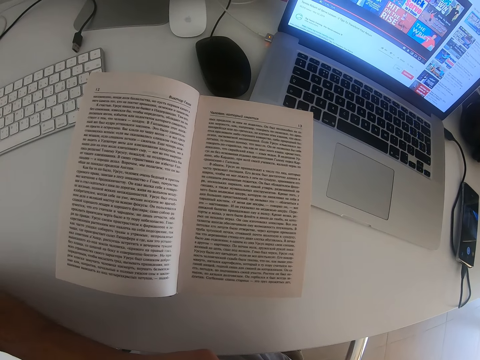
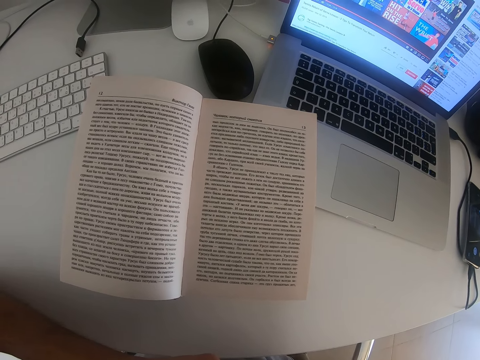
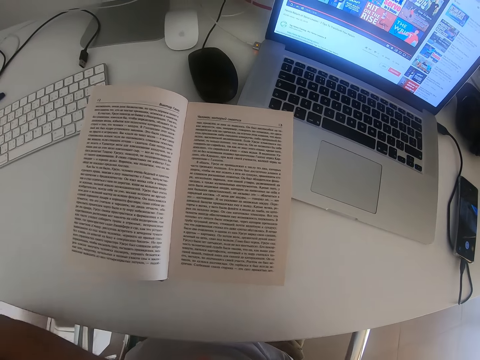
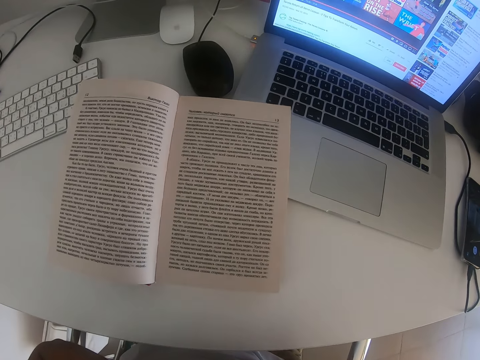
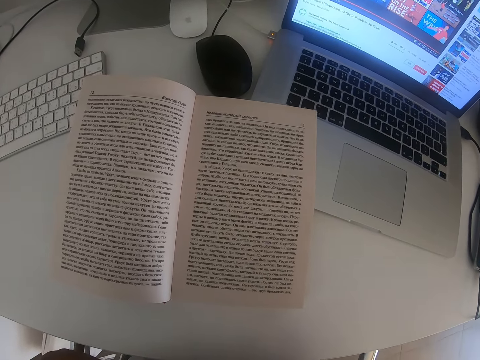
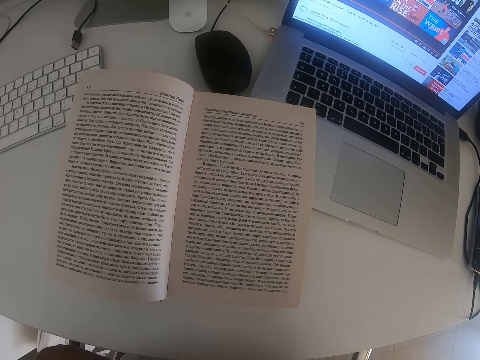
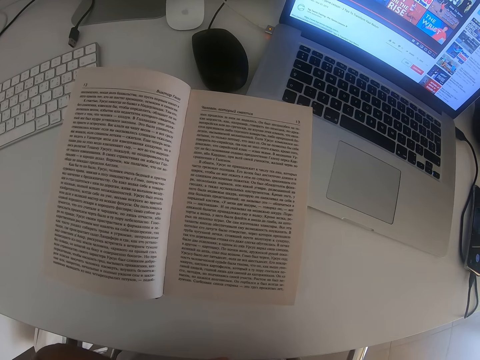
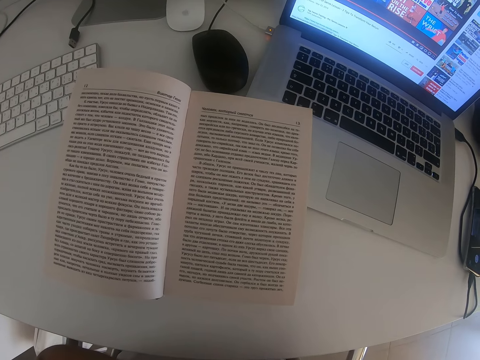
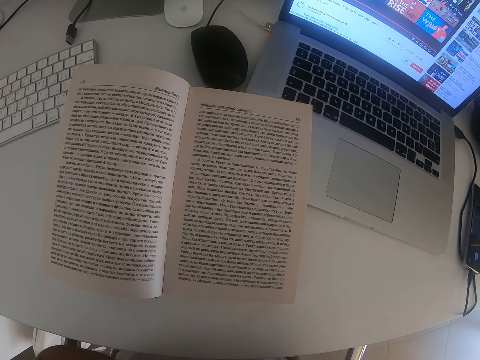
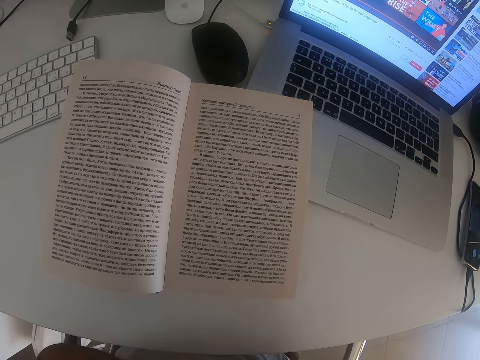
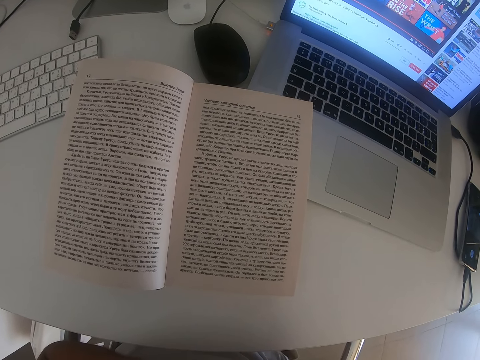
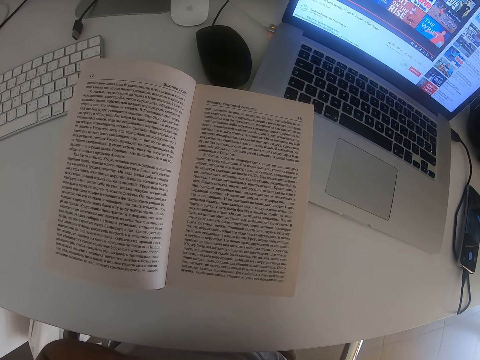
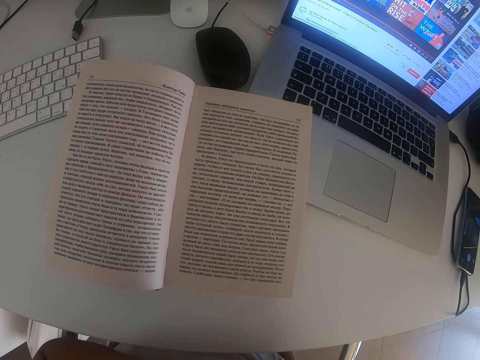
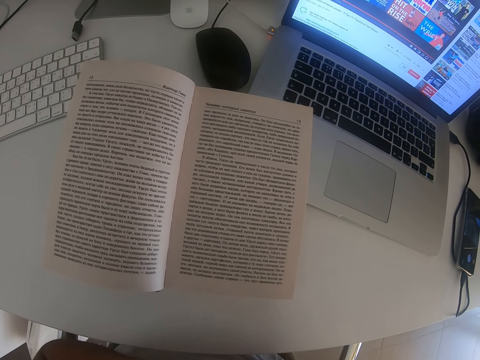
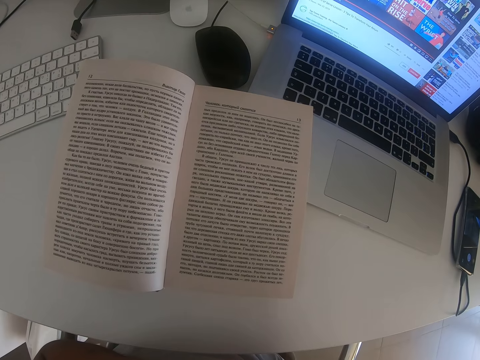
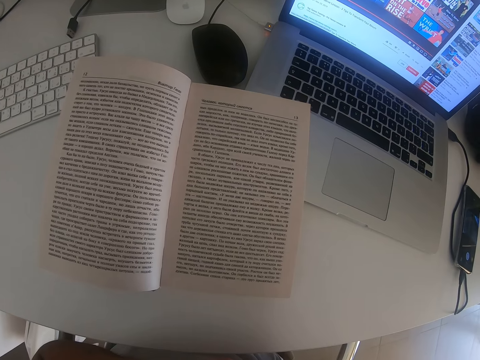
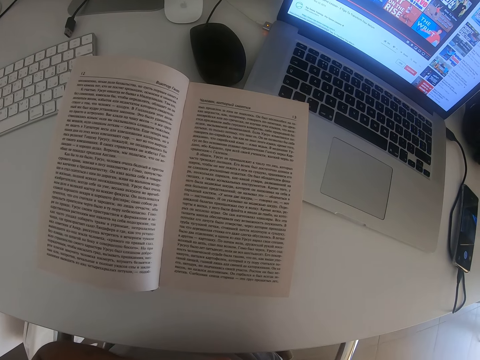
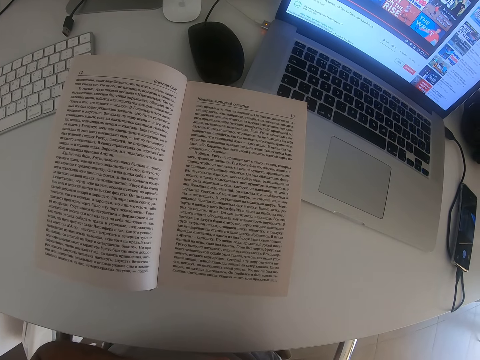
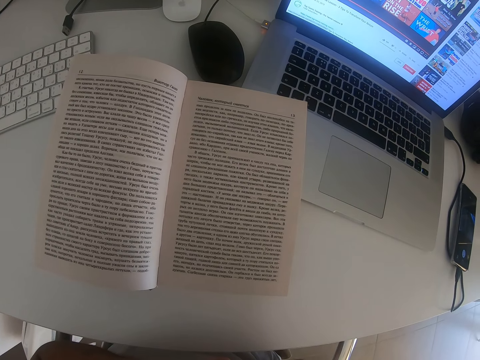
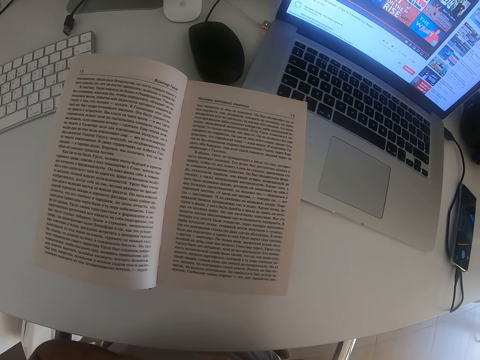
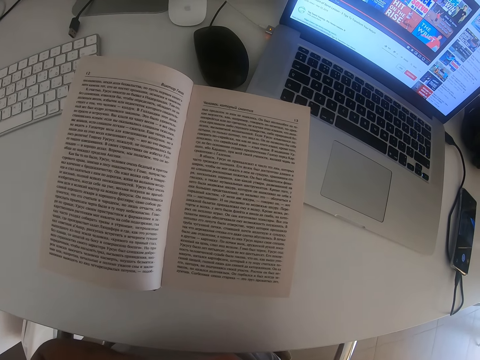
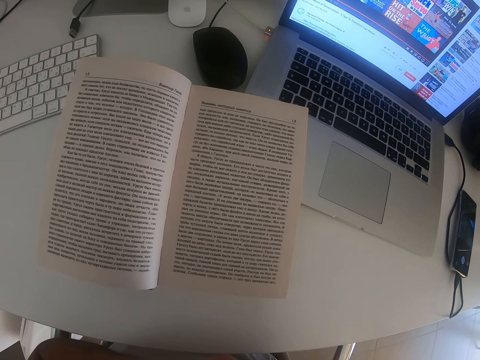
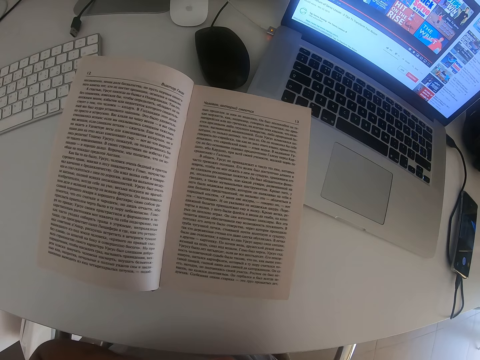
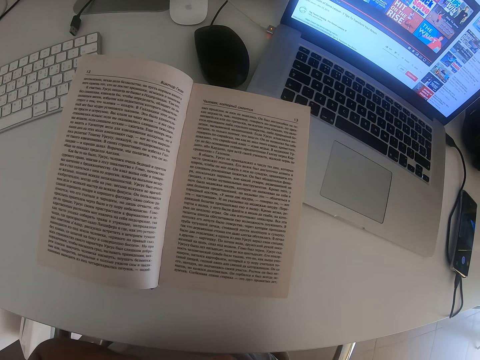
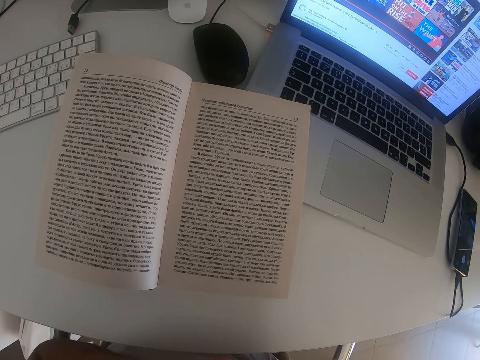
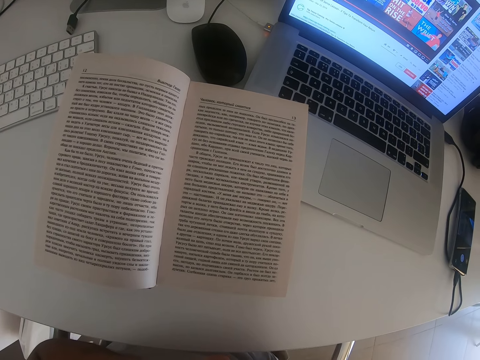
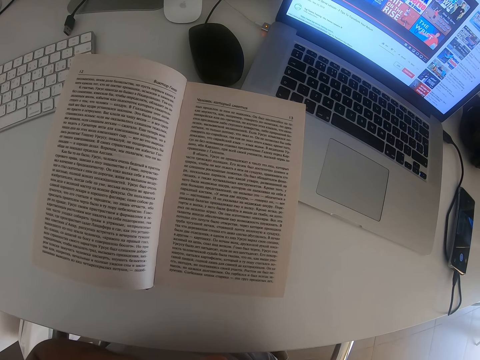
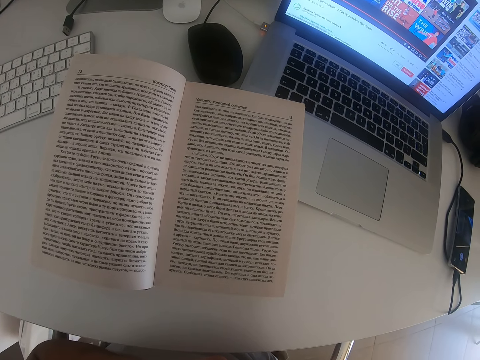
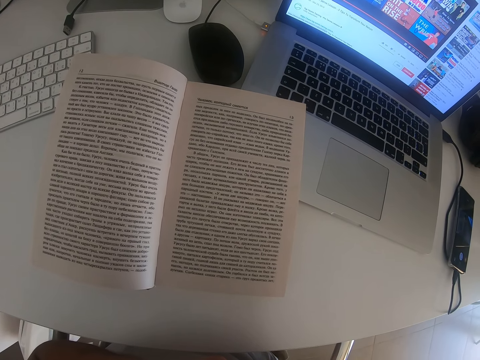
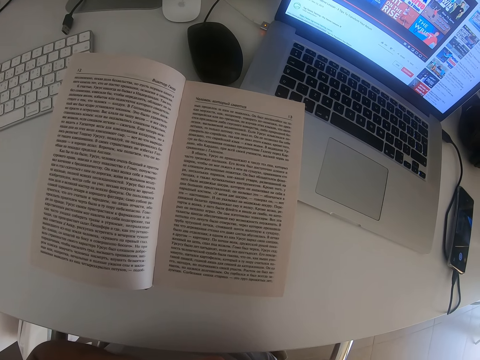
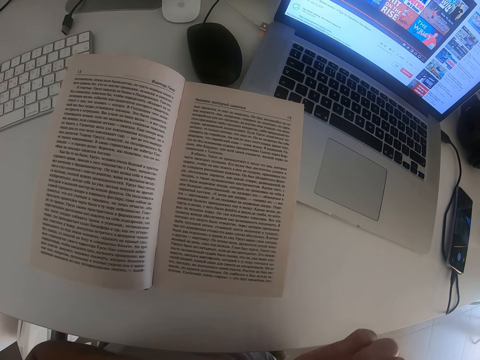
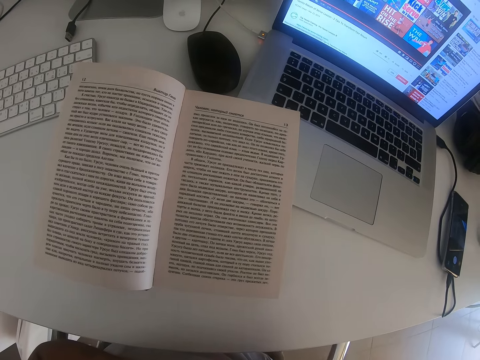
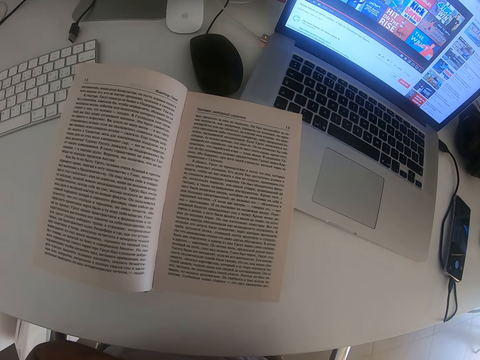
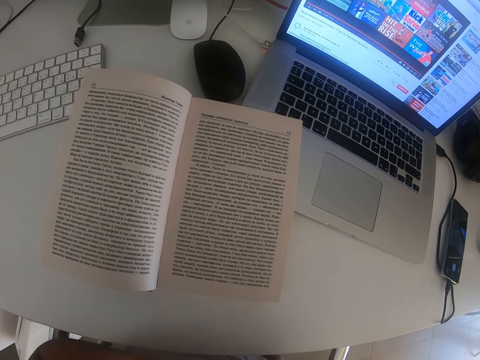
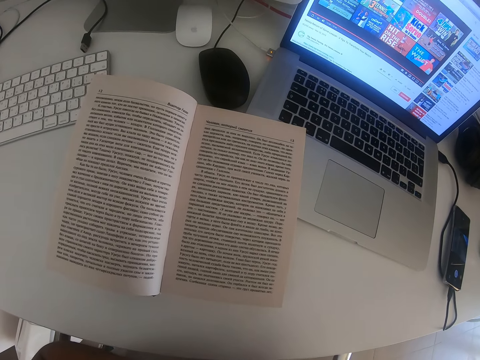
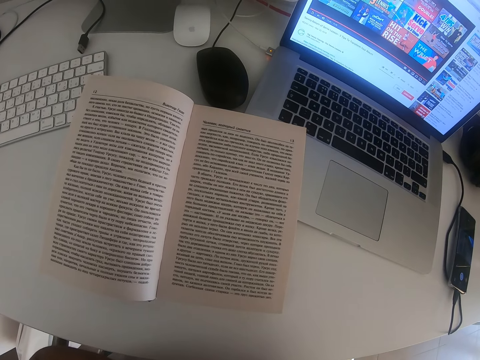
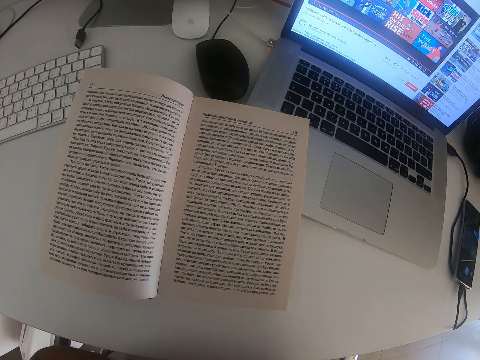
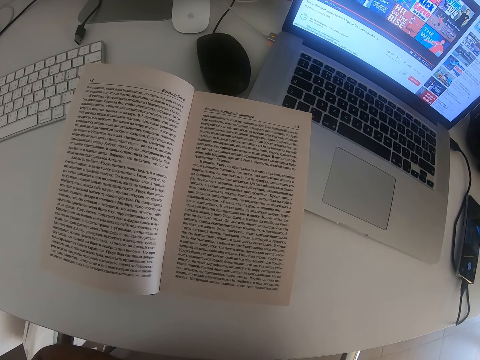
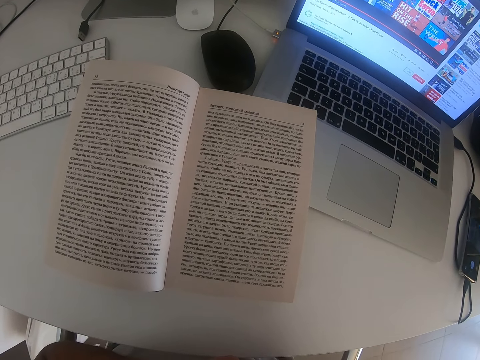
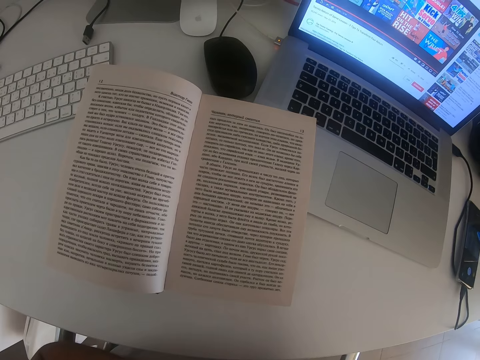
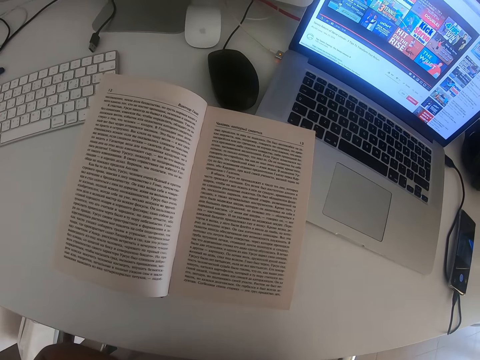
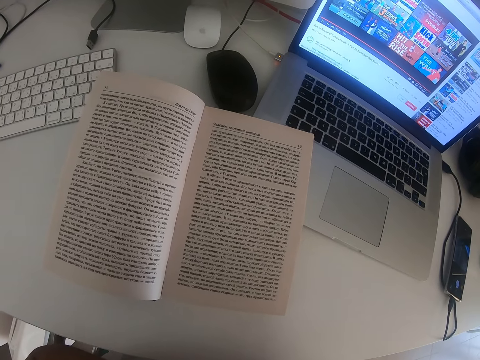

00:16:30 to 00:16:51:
The camera wearer moves their hands. They read a book.

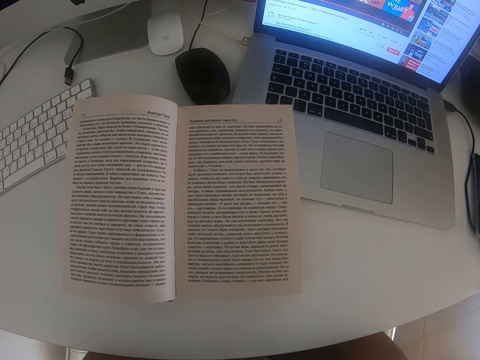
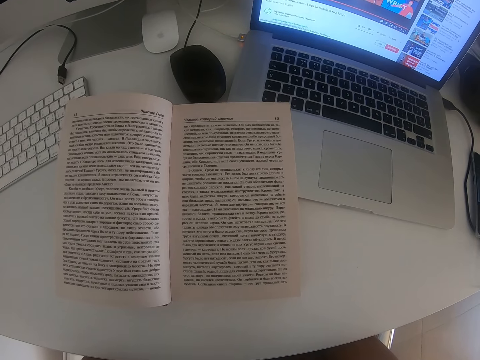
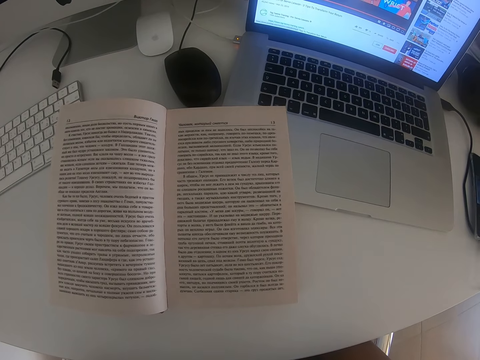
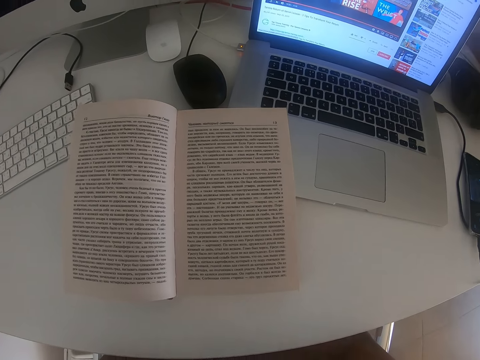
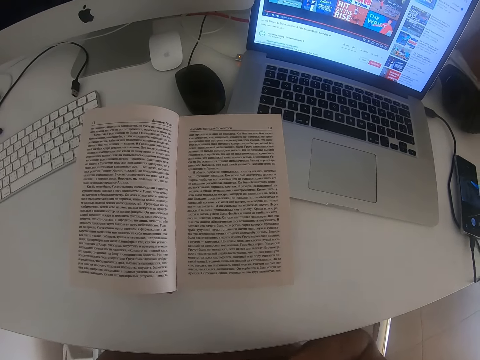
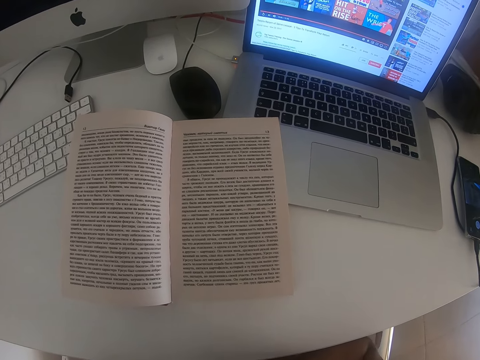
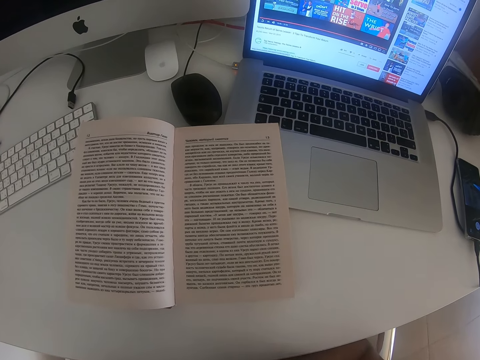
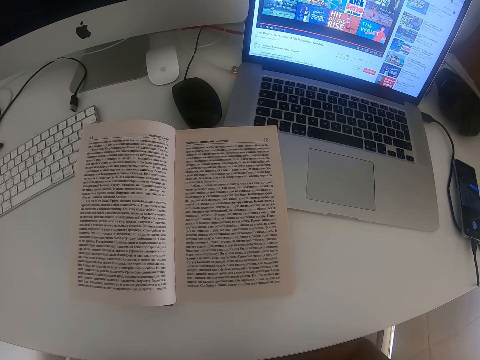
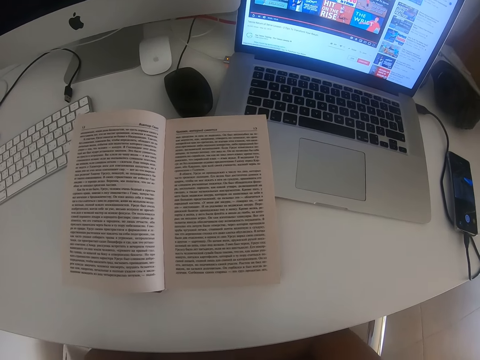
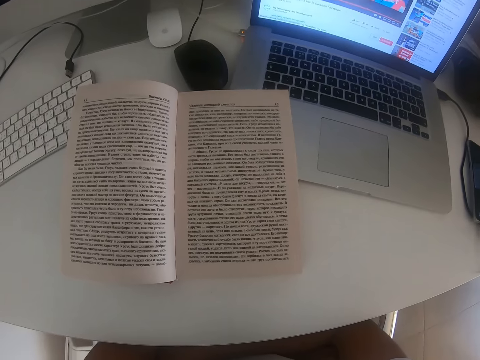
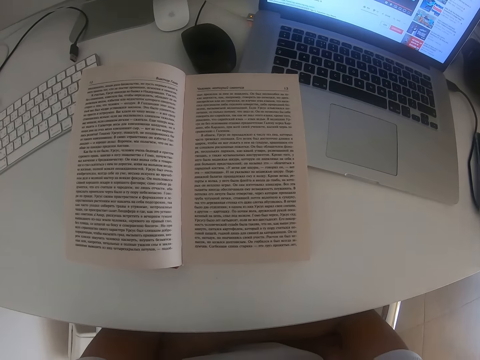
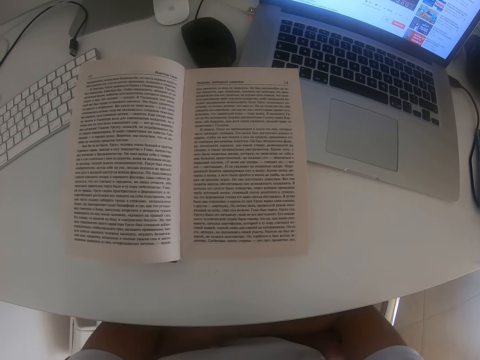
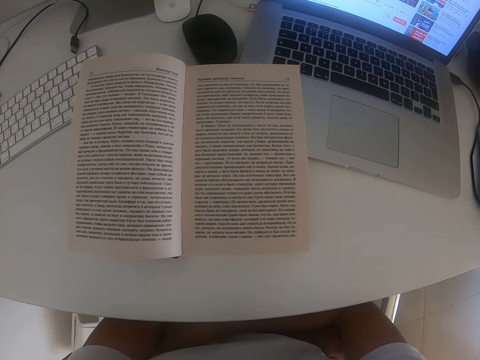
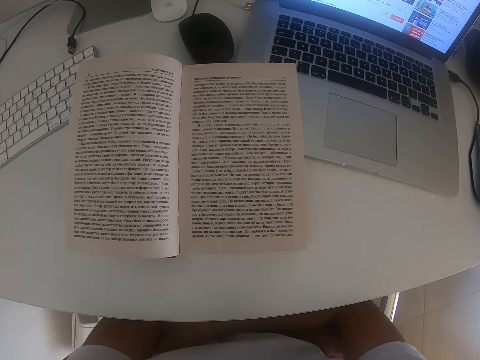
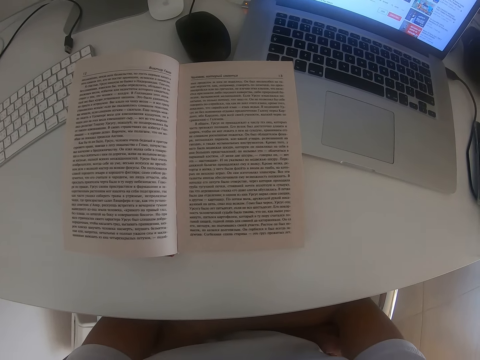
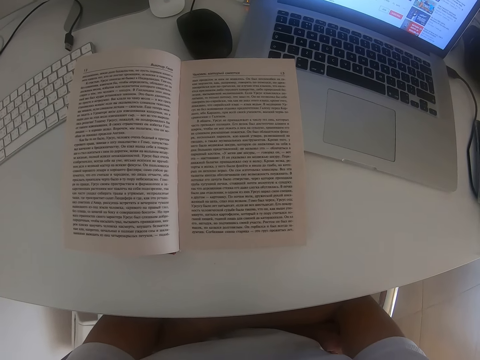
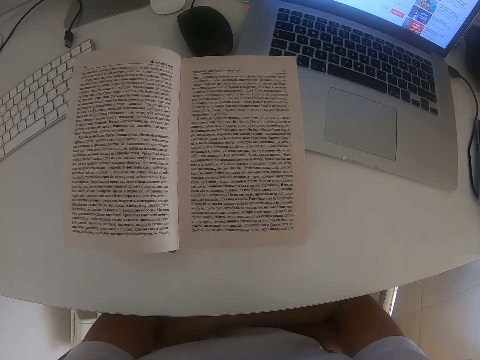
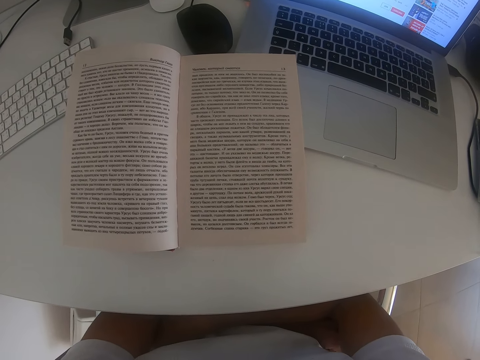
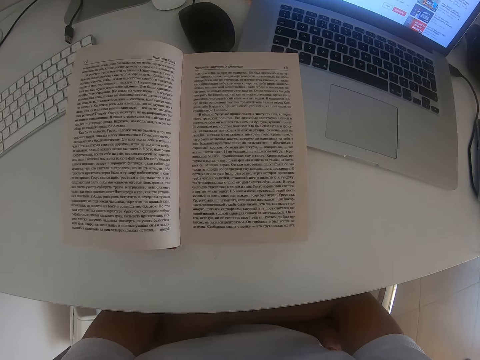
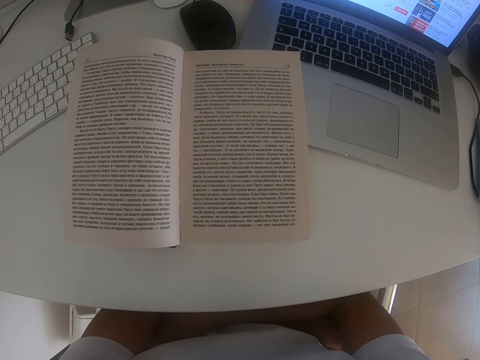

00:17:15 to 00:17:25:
The camera wearer moves their hands. They read a book.
